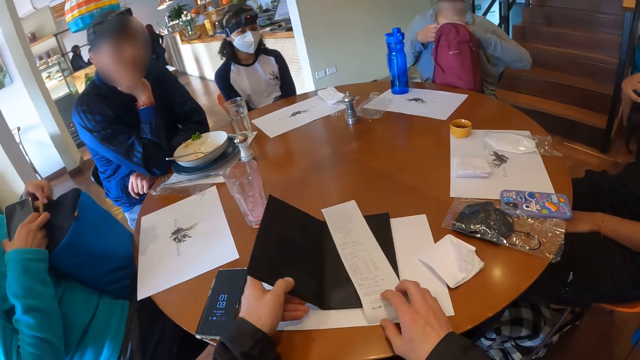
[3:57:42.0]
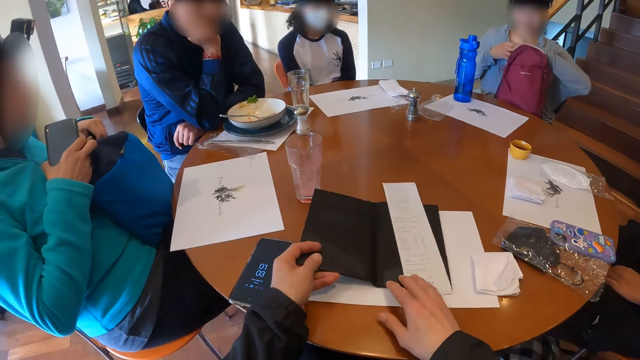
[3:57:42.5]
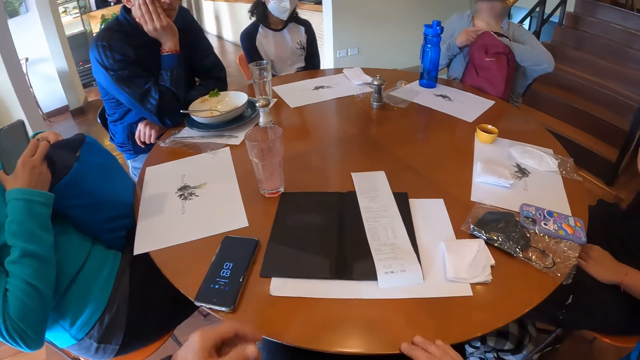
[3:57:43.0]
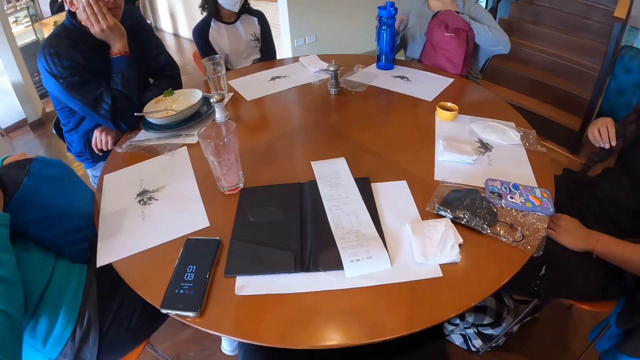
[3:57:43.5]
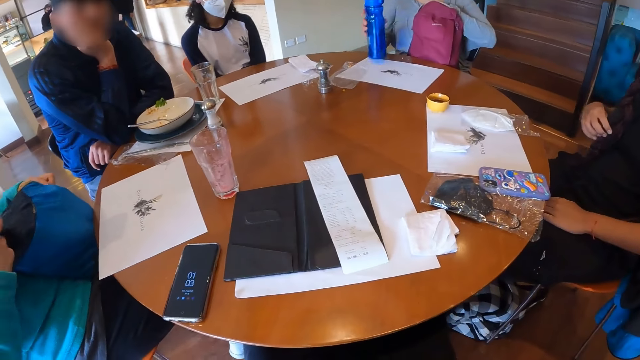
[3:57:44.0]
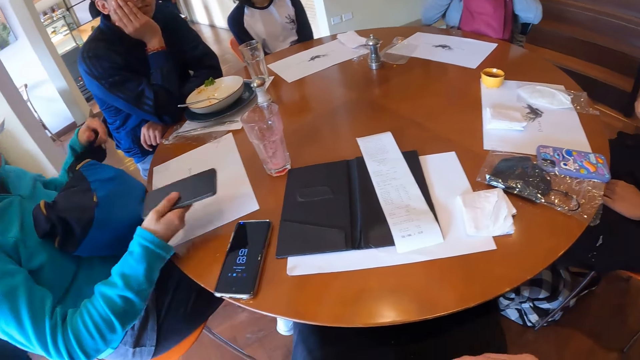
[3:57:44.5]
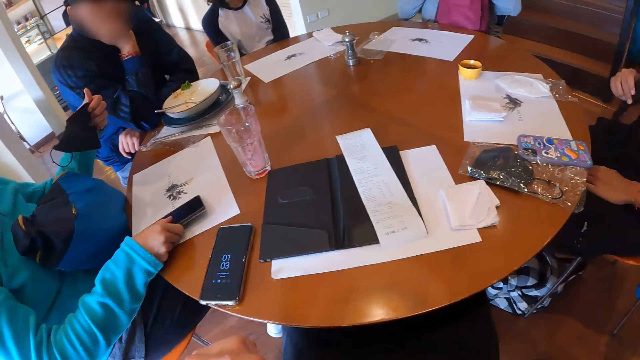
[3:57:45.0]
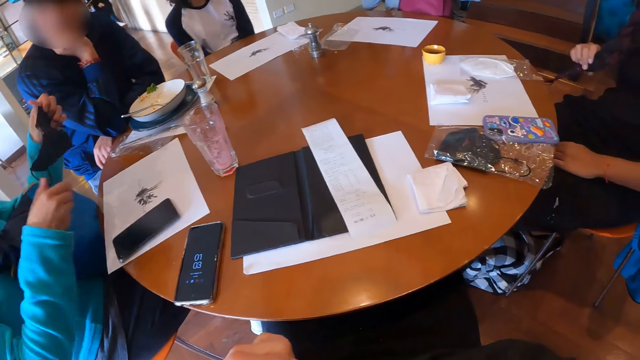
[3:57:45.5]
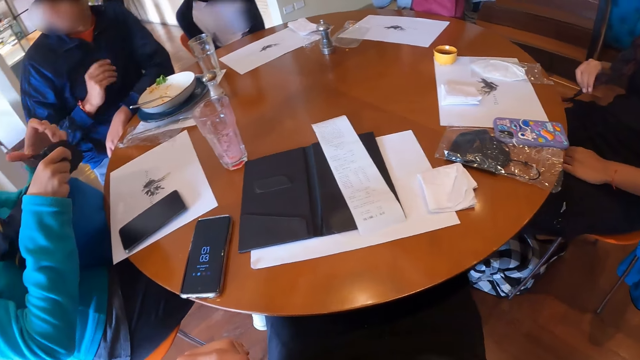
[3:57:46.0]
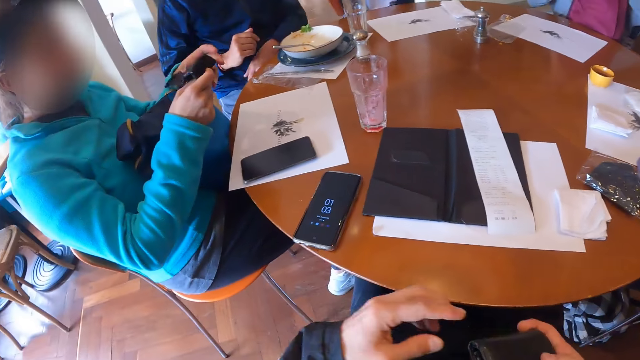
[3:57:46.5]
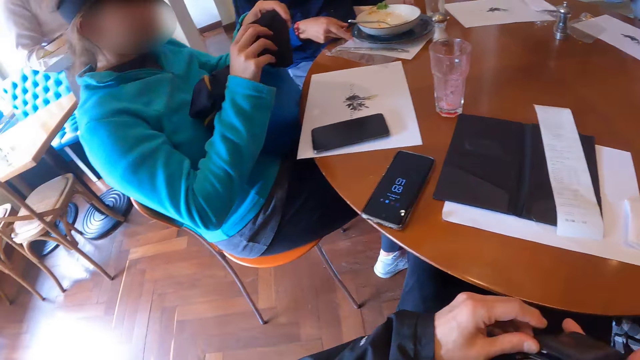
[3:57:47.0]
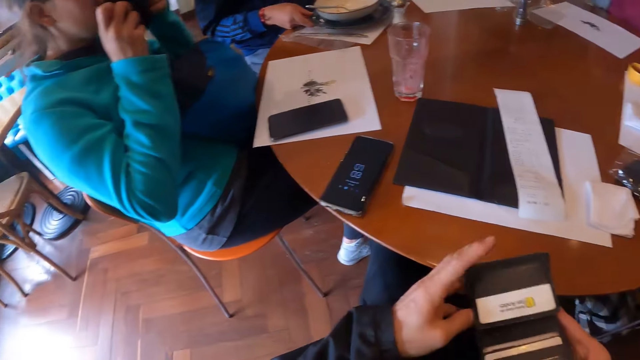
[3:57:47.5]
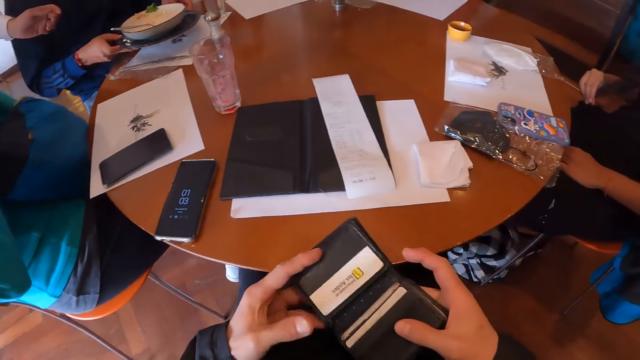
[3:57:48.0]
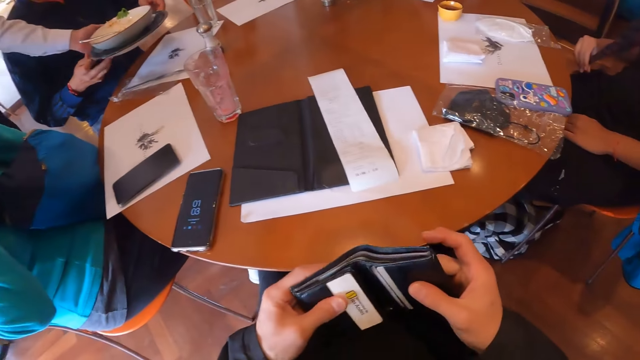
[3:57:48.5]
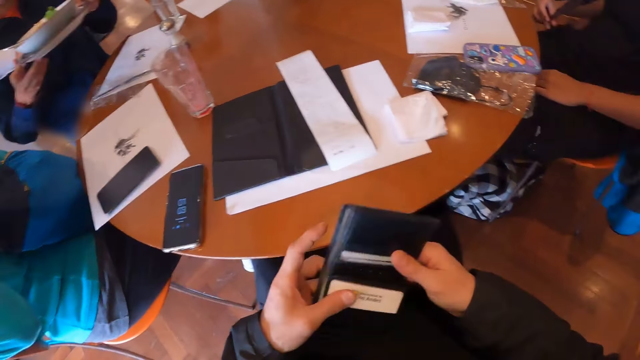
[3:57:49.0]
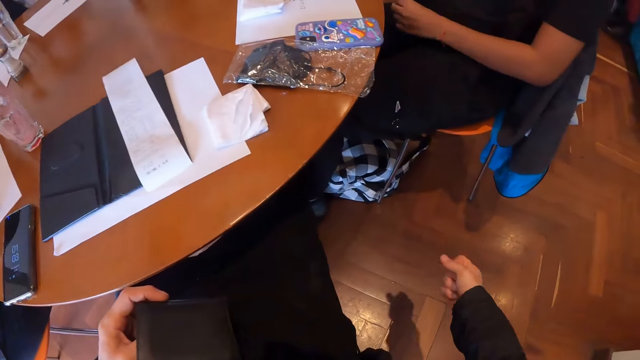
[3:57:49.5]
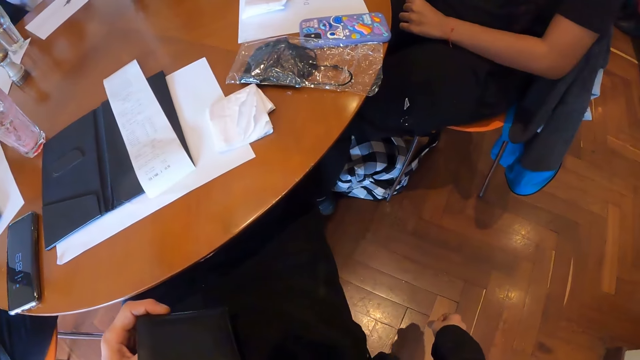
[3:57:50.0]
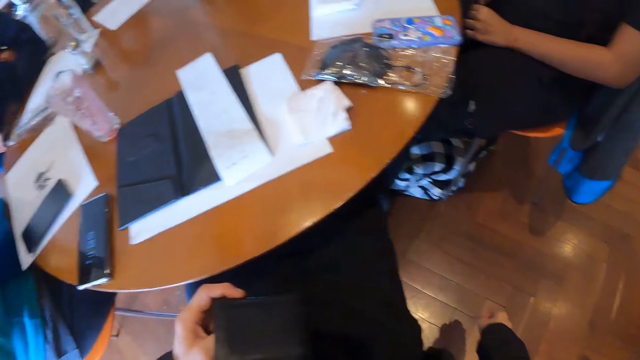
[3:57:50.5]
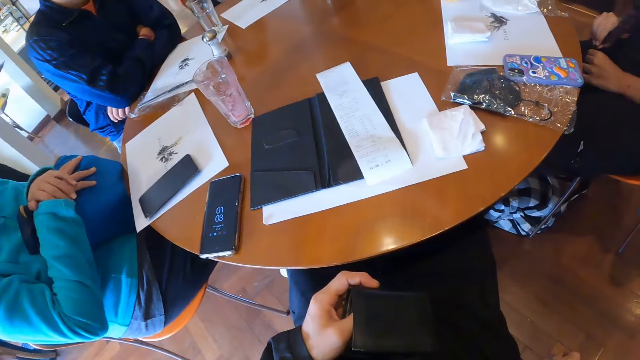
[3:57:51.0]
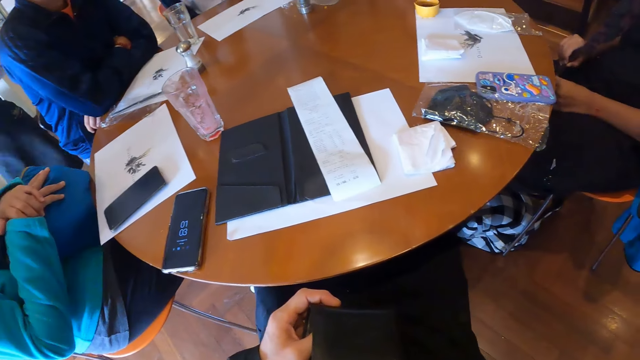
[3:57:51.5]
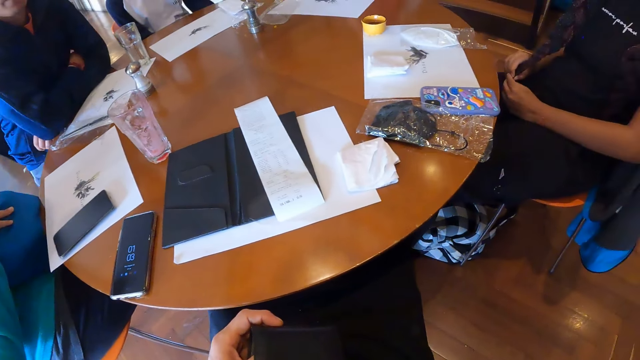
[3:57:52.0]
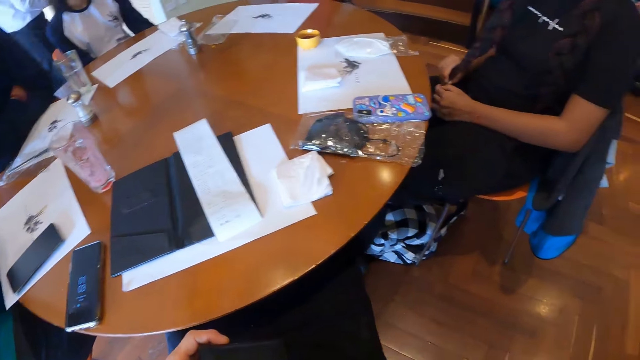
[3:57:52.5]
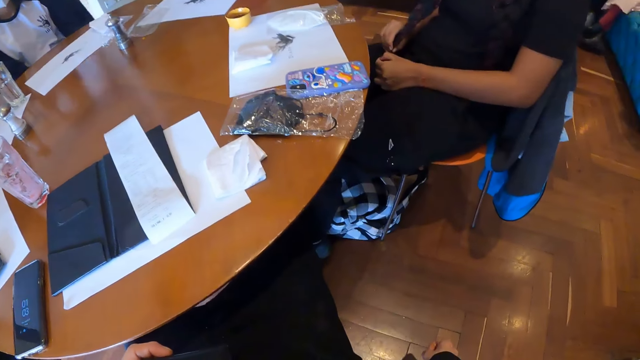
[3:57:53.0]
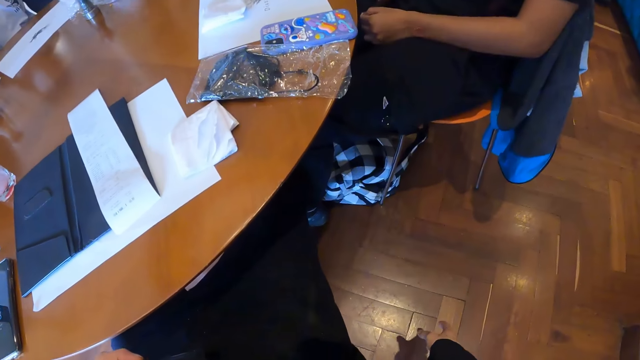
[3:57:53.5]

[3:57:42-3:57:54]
The woman fiddles with her hair with her right hand. Another woman takes the water bottle from the table mat on the table with her right hand. A third woman puts the phone in her right hand on the table mat on the table. She flips the nose mask with both hands. The camera wearer opens a wallet in his right hand with his left hand. The man takes the plate with the bowl from the table mat on the table with both hands. The third woman puts the nose mask in her hands on her nose with both hands. The camera wearer rotates the wallet in his hands. The waiter takes the plate with the bowl from the man's hands with his left hand. The camera wearer closes the wallet in his hands with his right hand. The first woman fiddles with her hair with both hands. The waiter walks away from the table.

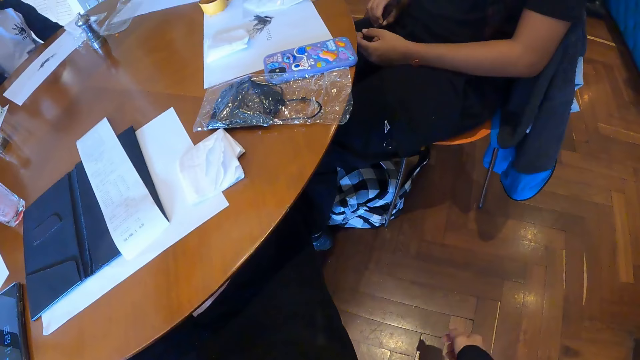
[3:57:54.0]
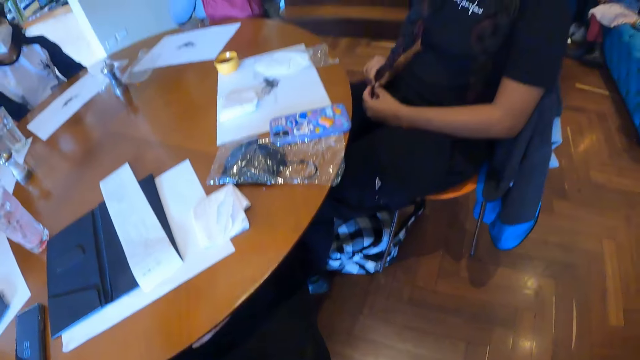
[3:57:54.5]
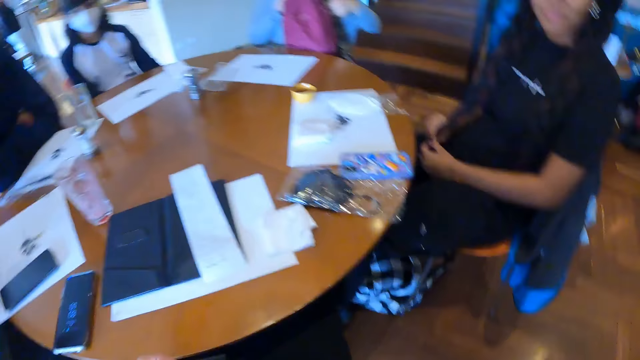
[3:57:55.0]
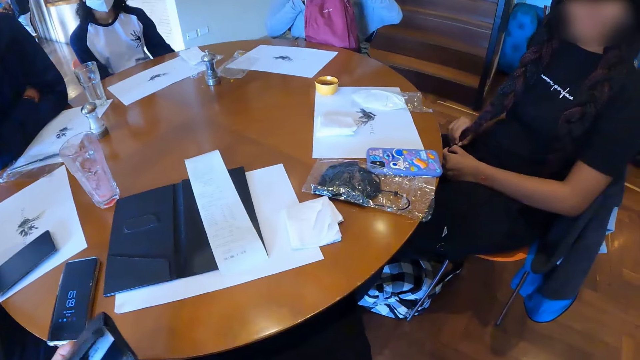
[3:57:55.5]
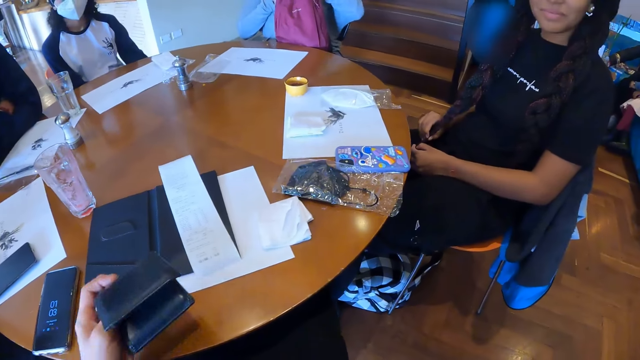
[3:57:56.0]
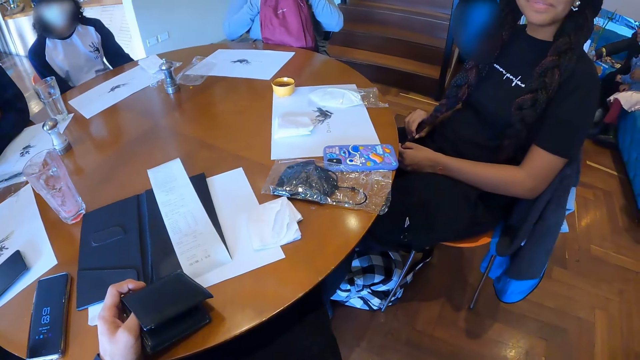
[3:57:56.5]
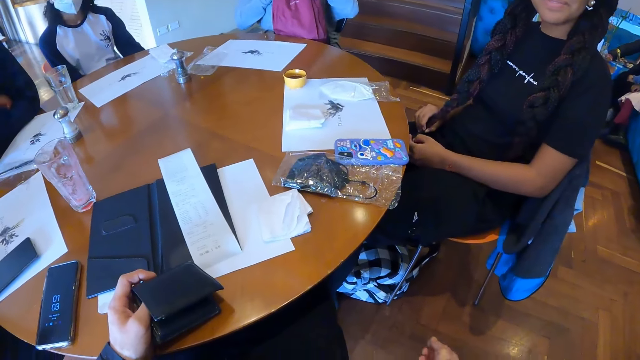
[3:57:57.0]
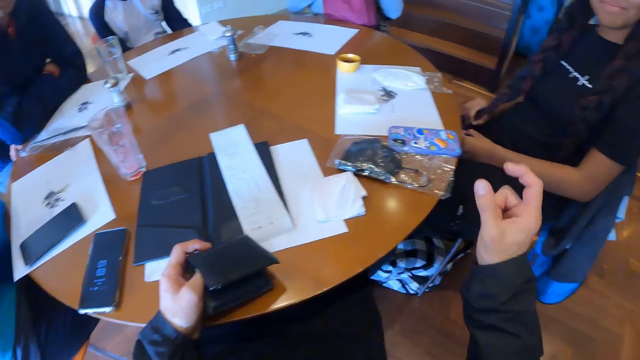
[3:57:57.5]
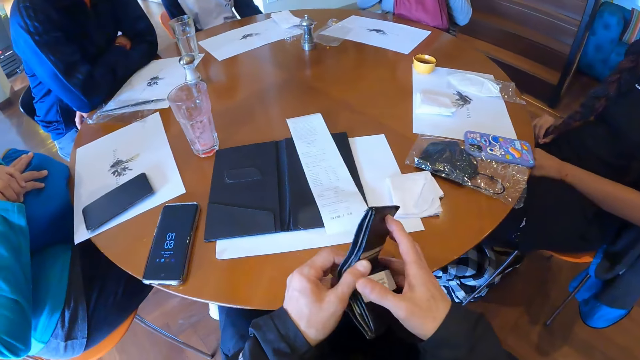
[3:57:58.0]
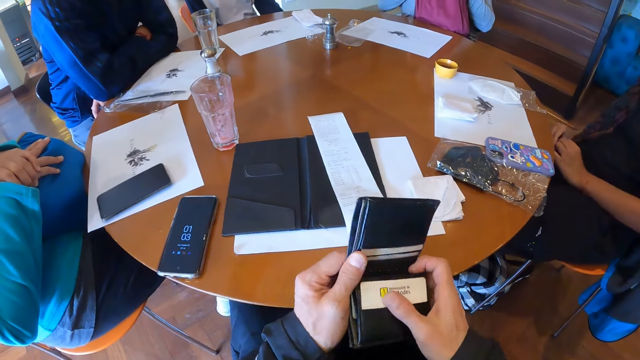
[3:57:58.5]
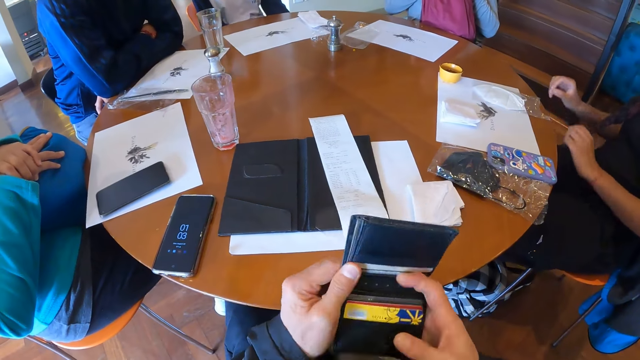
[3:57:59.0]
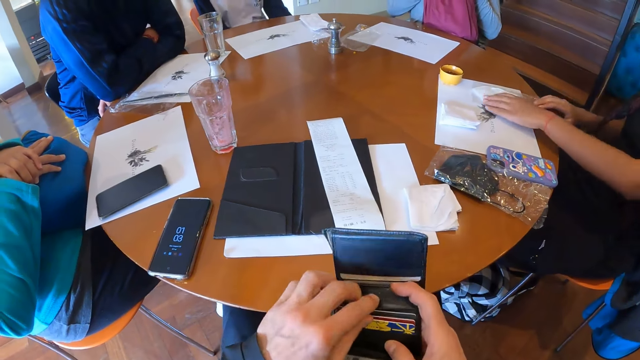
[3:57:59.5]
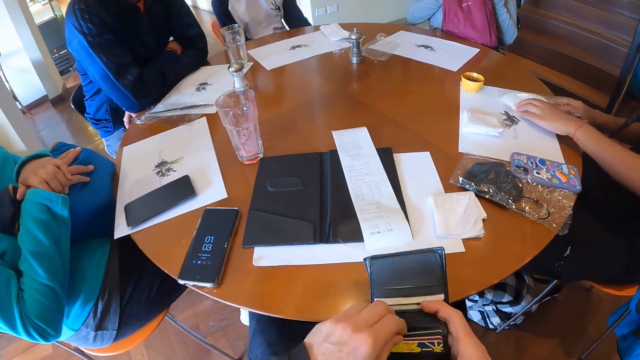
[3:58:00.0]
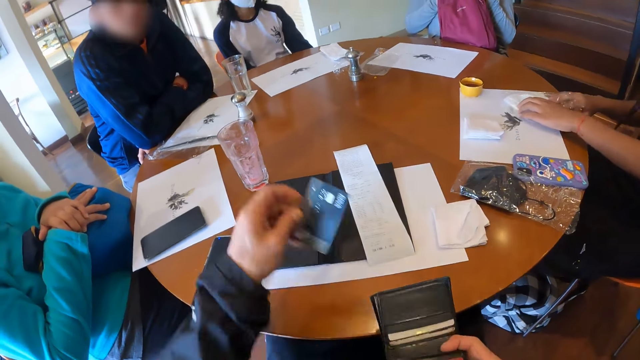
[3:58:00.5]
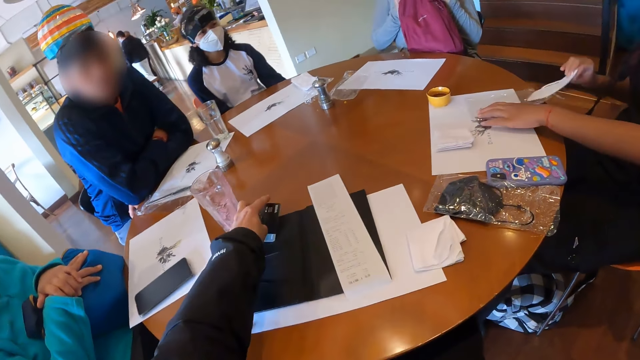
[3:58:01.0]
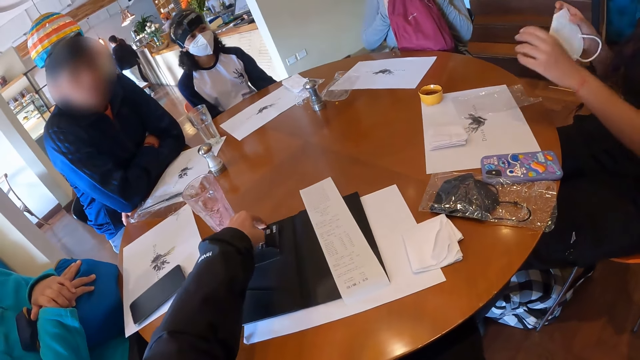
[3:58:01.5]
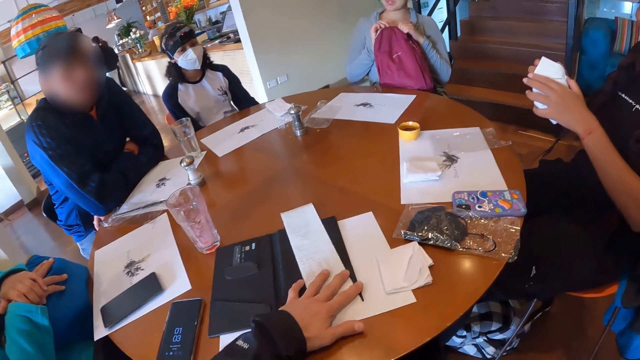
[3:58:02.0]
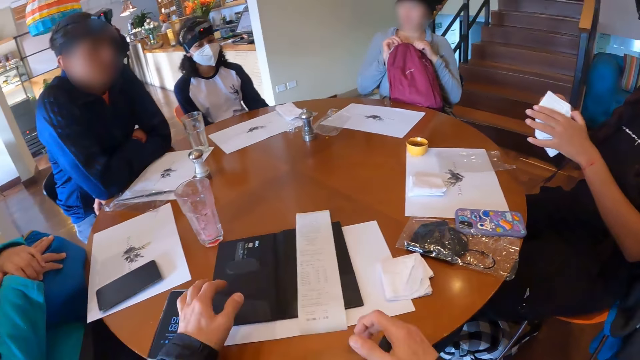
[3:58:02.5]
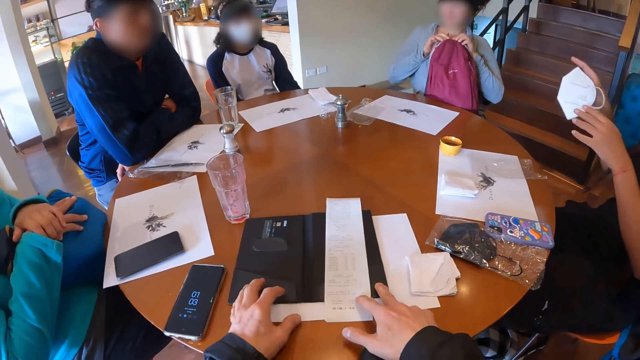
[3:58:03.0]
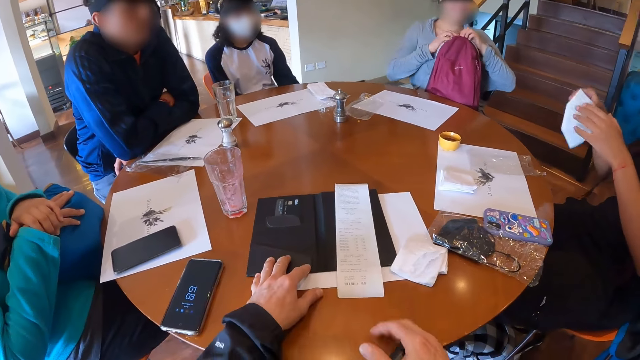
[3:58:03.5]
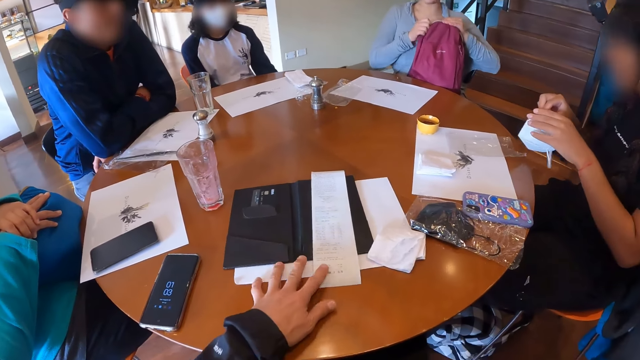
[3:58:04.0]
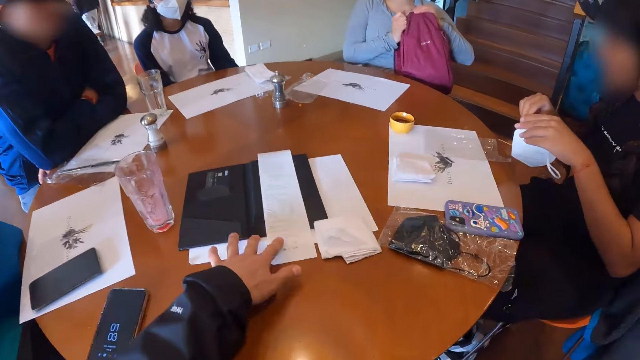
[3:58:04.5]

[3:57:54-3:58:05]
The camera wearer places his left hand with the wallet on the table. He opens the wallet in his left hand with his right hand. He takes a card from the wallet in his right hand with his left hand. A woman touches the nylon with the nose mask on the table with her left hand. The woman takes the nose mask with her right hand from the nylon in her left hand. The camera wearer puts the card in his left hand into the bill holder on the table mat on the table. The woman touches the nose mask in her right hand with her left hand. The camera wearer arranges the receipt in the bill holder on the table mat on the table with his left hand. Another woman fiddles with the backpack on her legs with both hands. The camera wearer moves the bill holder with the table mat on the table with both hands. The first woman unfolds the nose mask in her hands. The camera wearer moves the table mat with the bill holder on the table with his left hand.
